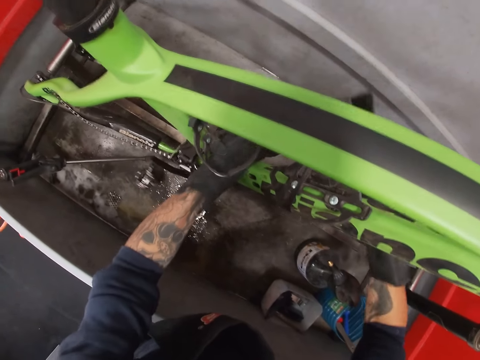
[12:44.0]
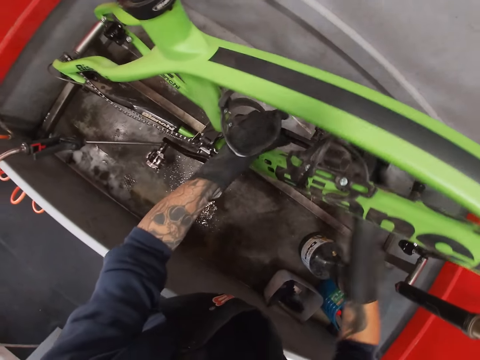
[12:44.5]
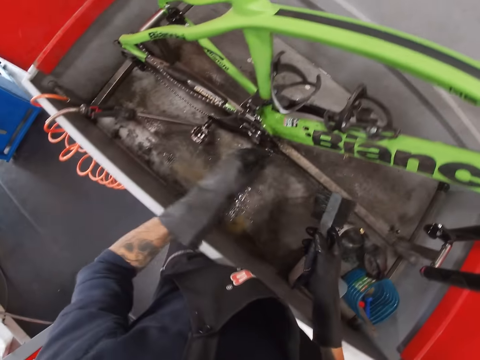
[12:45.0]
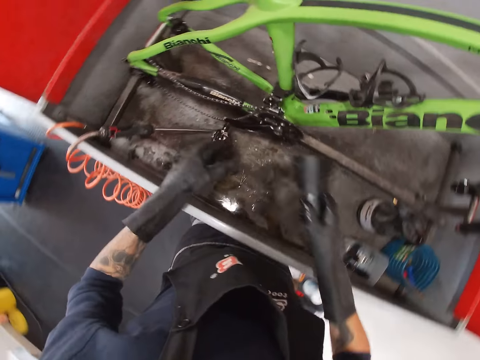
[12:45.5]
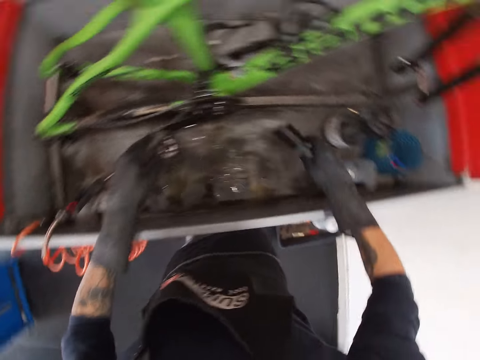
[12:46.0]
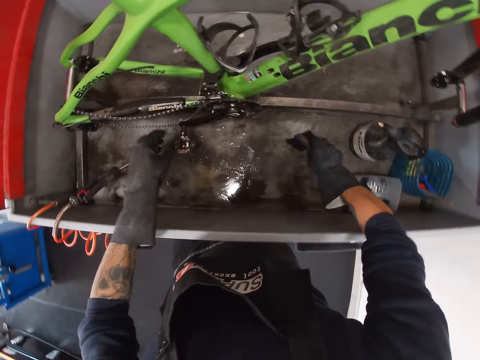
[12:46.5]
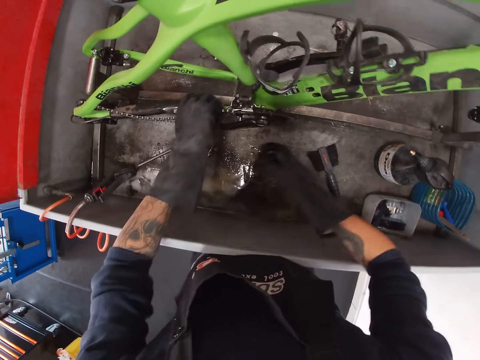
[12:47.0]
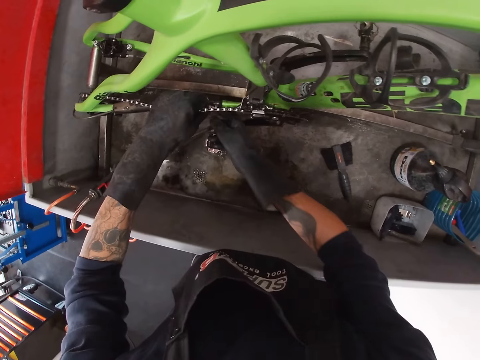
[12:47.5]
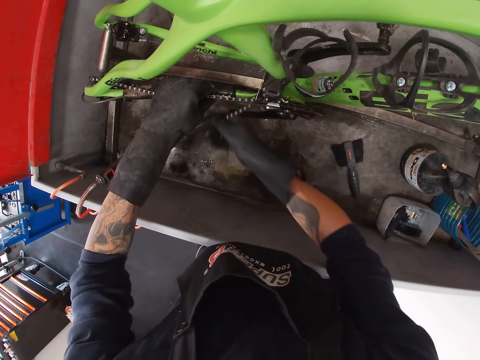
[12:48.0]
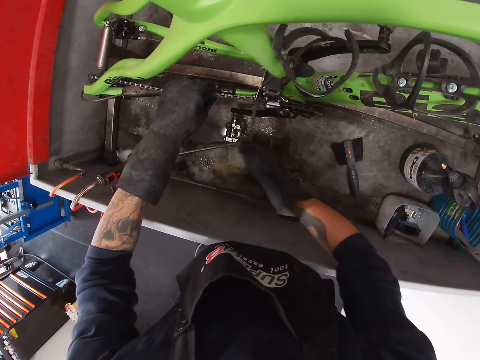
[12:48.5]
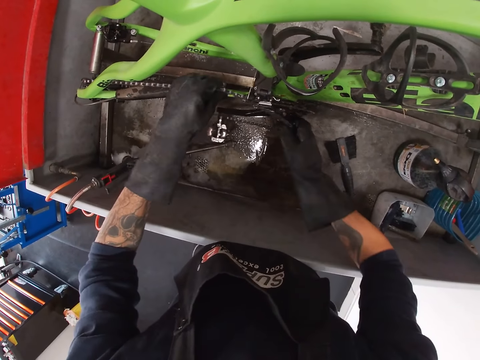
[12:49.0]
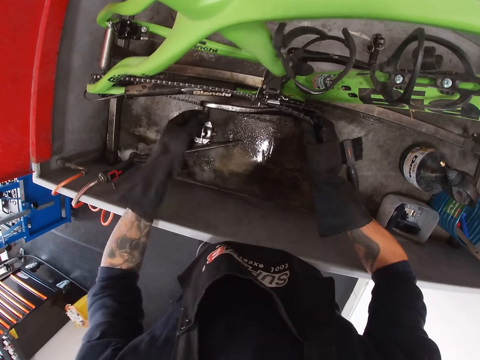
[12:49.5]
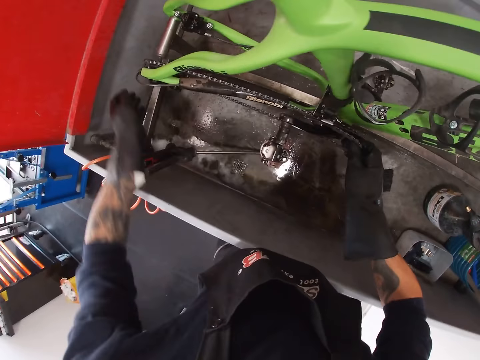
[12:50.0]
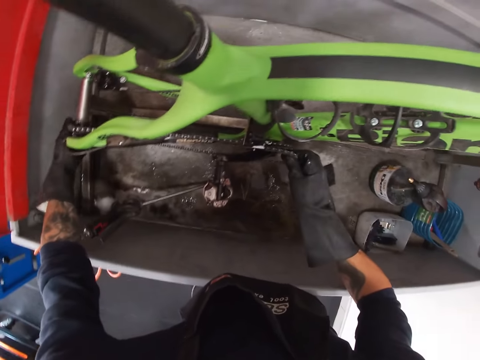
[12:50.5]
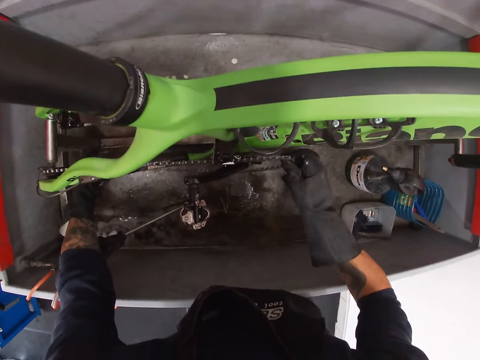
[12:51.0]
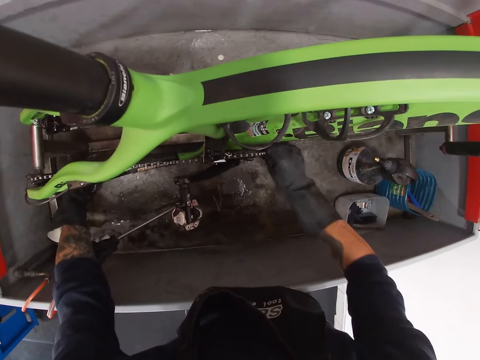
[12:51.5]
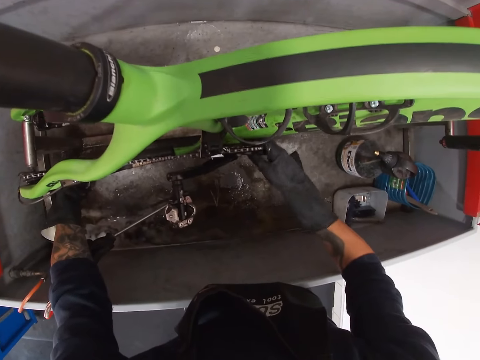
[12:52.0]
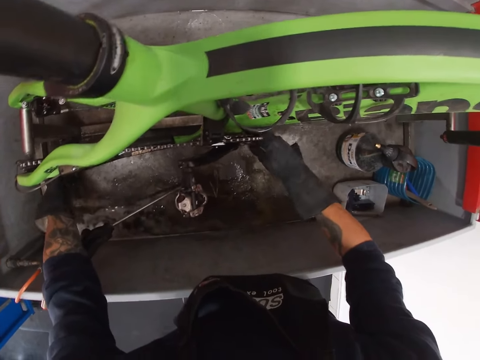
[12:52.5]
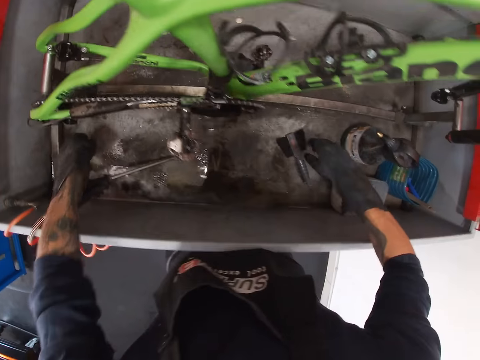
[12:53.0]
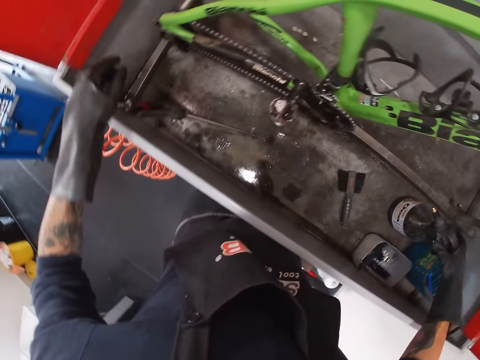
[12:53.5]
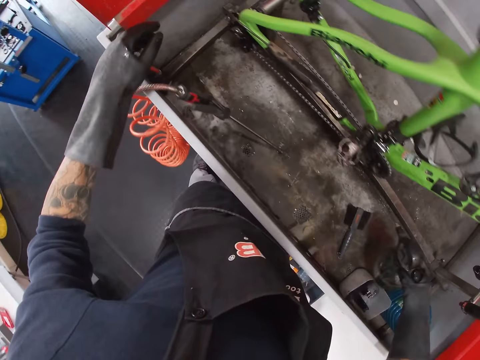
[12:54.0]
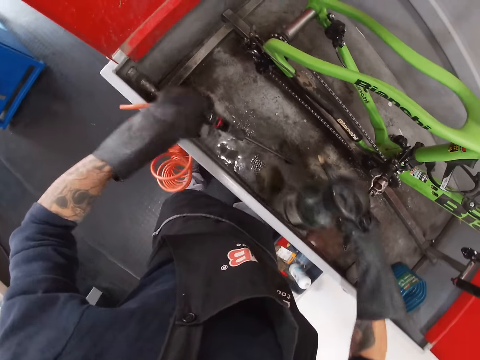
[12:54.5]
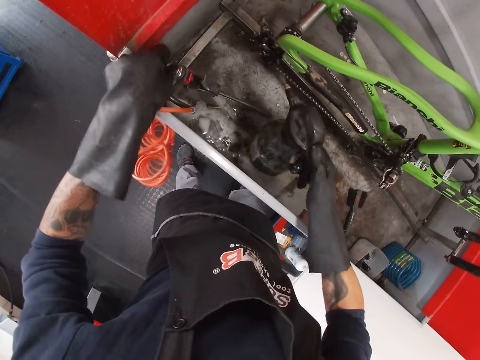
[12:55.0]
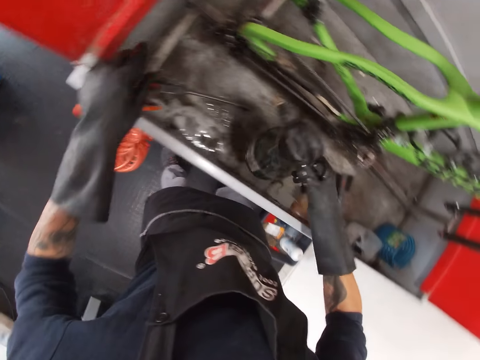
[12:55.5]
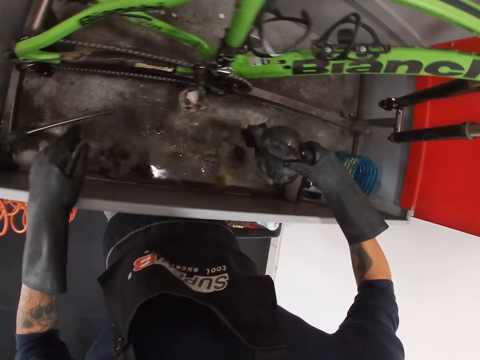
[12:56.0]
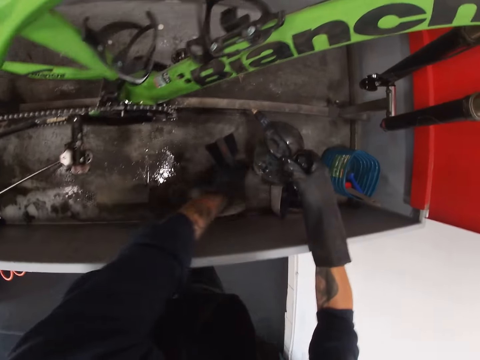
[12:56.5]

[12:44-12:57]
The camera wearer looks at the pedals. He places the brush in his right hand into the bicycle wash. He fixes the bicycle chain with both hands. He takes the jar of liquid wash from the bicycle wash with his right hand. He lifts a ring hose from the bicycle wash with his left hand. He sprays some liquid wash from the jar to the rear derailleur of the bicycle with his right hand. He places the ring hose on the bicycle wash with his left hand.

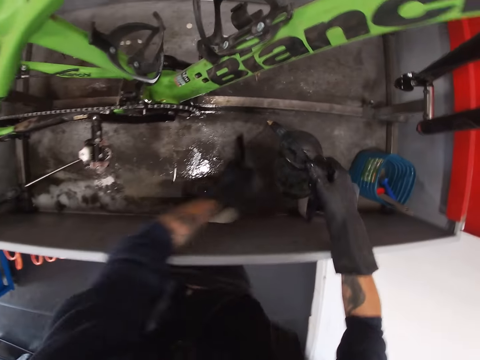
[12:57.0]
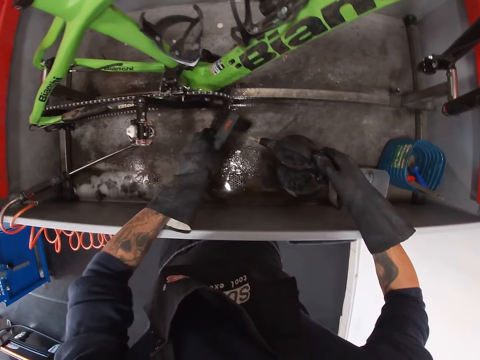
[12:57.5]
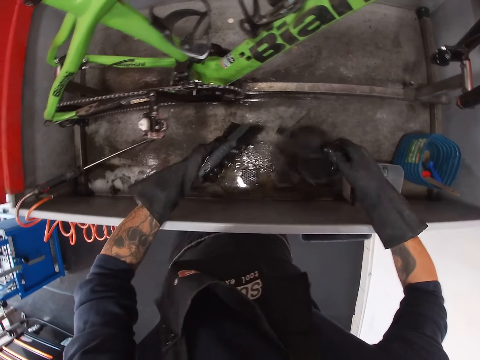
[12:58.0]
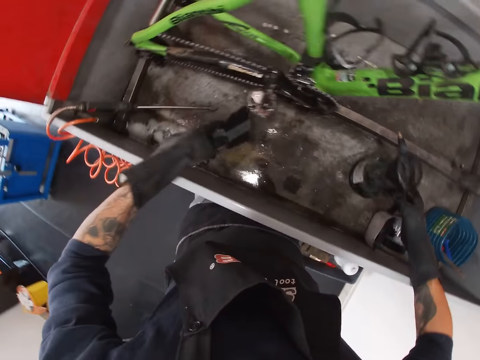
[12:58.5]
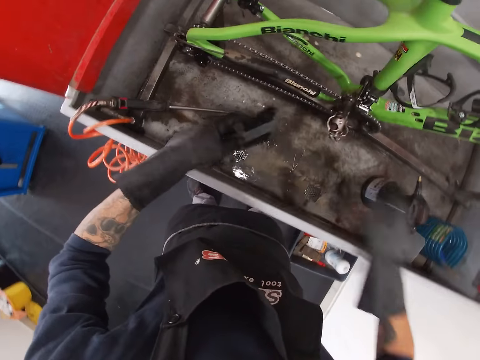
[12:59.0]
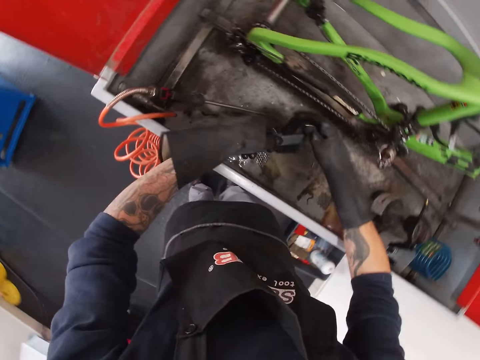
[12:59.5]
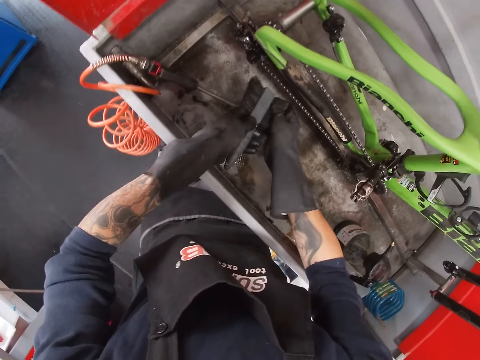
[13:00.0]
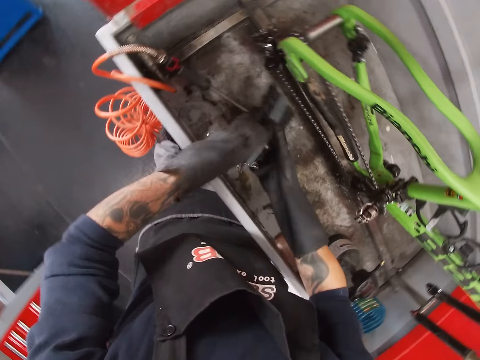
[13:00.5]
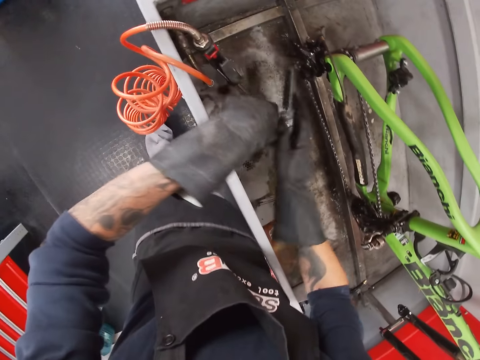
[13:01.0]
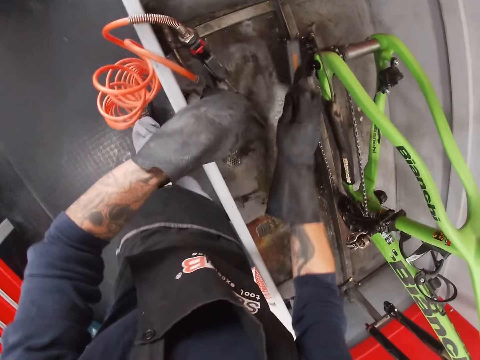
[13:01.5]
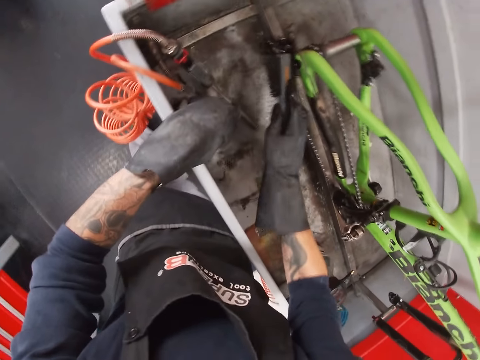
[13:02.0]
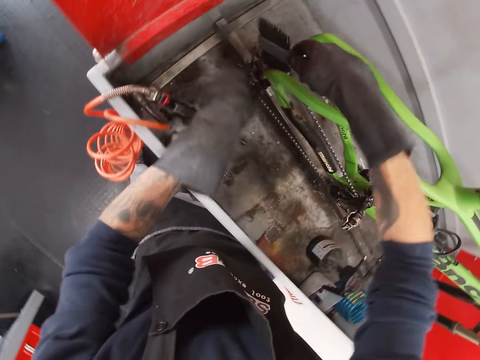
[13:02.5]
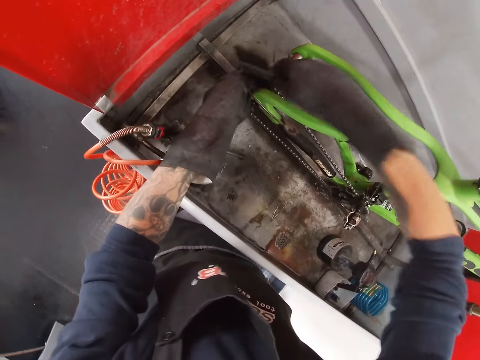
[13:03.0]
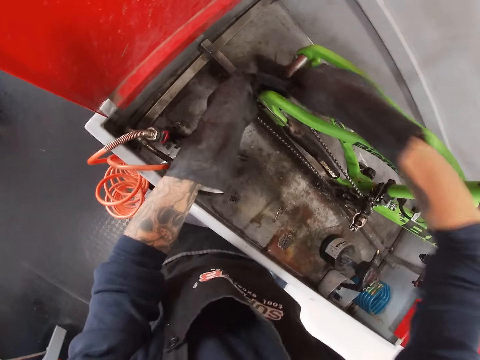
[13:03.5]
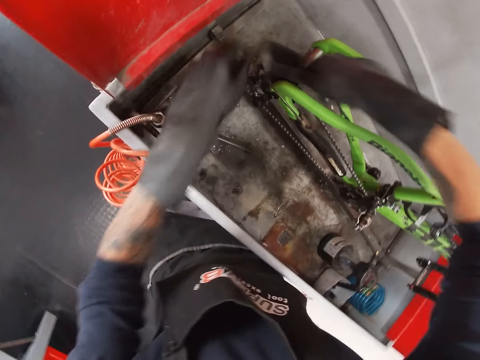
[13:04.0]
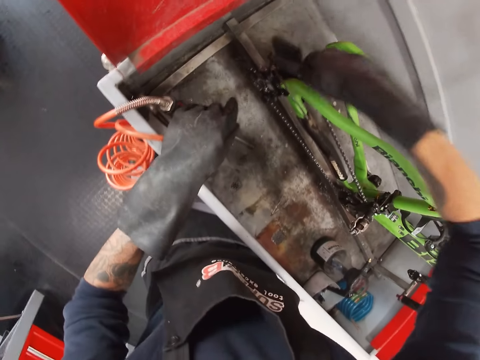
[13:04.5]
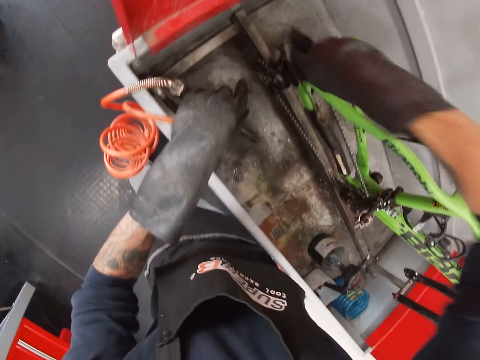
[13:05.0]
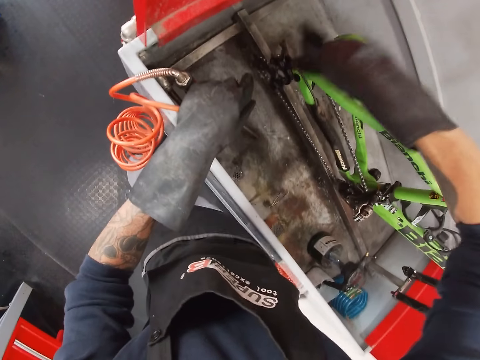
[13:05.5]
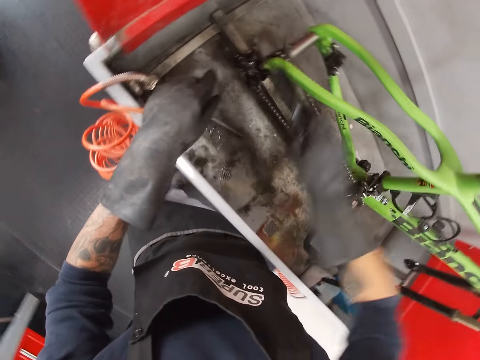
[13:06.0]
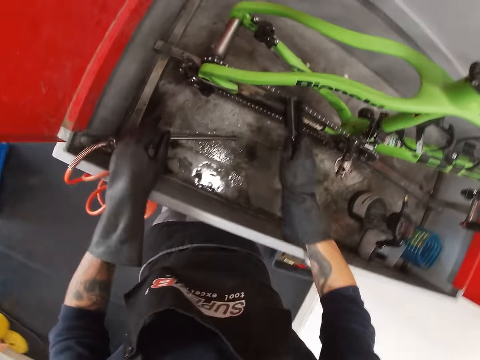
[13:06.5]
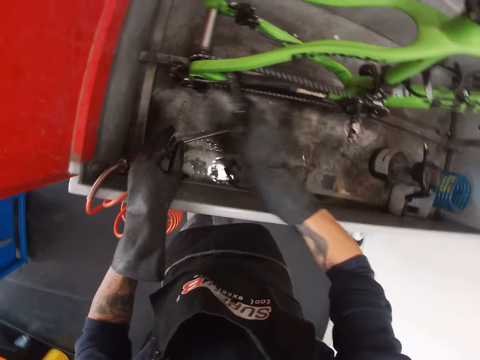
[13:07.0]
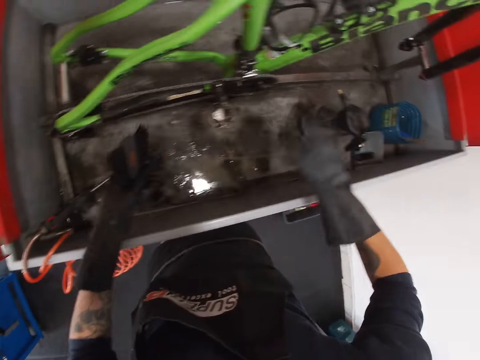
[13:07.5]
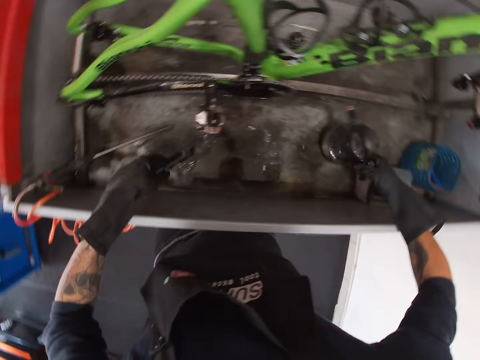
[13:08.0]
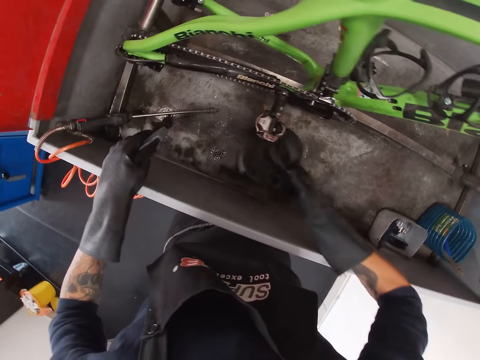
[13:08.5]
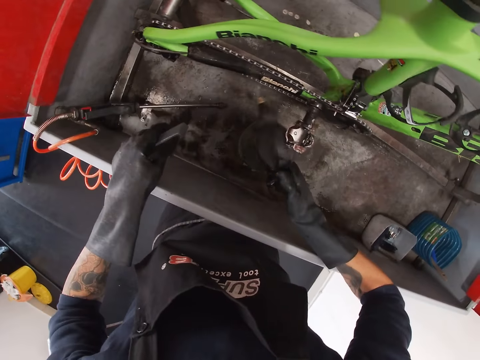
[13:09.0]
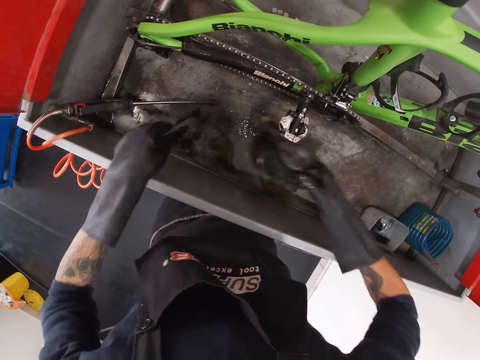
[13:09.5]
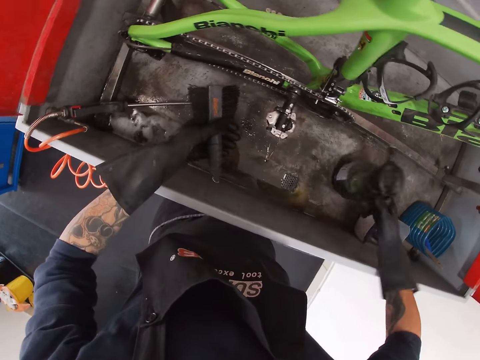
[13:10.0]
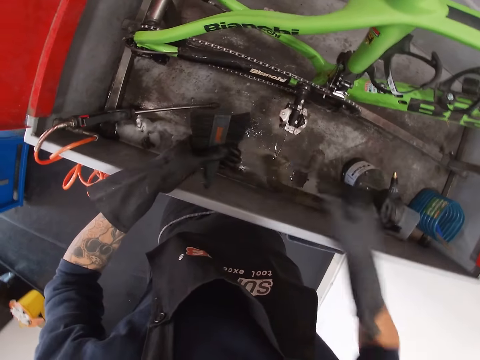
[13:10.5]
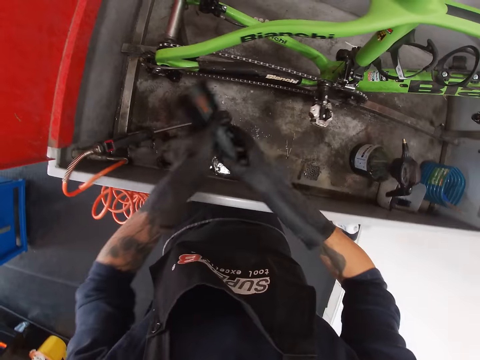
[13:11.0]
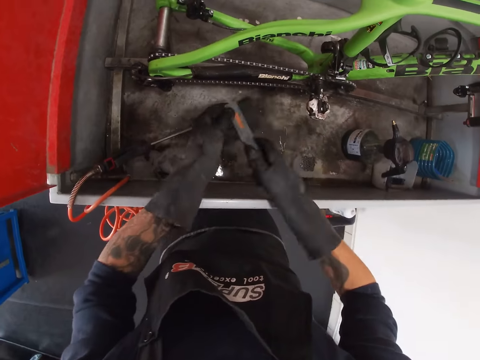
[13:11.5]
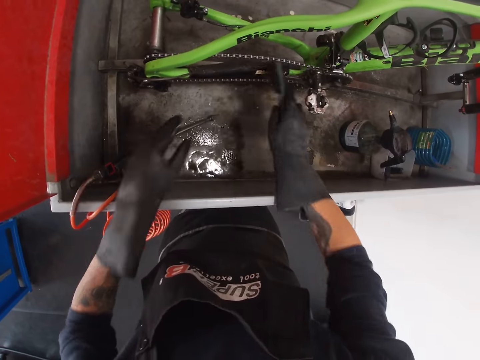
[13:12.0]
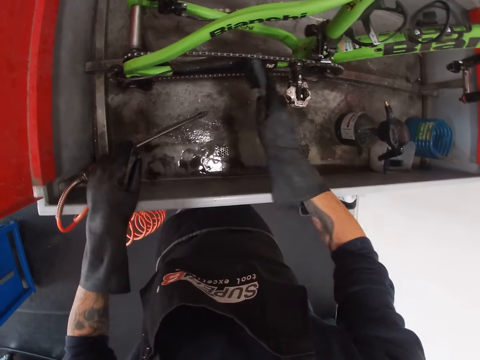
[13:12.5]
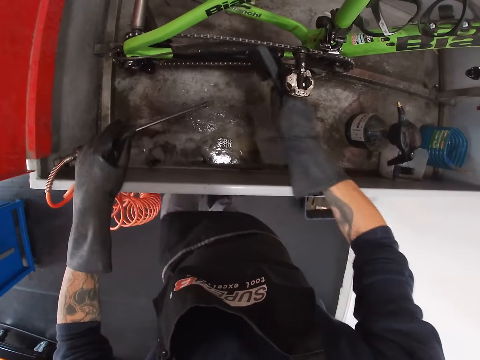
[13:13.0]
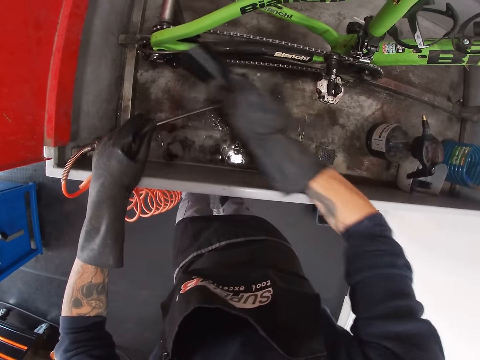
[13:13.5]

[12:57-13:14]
The camera wearer picks the brush from the bicycle wash with his left hand. He sprays some liquid wash from the jar to the brush with his right hand. He places the jar of liquid wash inside the bicycle wash with his right hand. He presses the brush with his right hand. He transfers the brush from his left hand to his right hand. He scrubs the rear derailleur of the bicycle in the bicycle wash with the brush in his right hand. He washes the chains. He transfers the brush from his right hand to his left hand. He takes the jar of liquid wash from the bicycle wash with his right hand. He sprays some liquid wash from the jar to the chains of the bicycle with his right hand. He places the jar of liquid wash inside the bicycle wash with his right hand. He presses the brush with his right hand. He transfers the brush from his left hand to his right hand. He scrubs the chain stay of the bicycle in the bicycle wash with the brush in his right hand.
